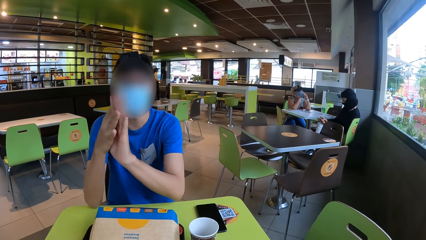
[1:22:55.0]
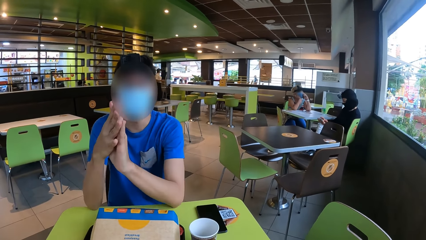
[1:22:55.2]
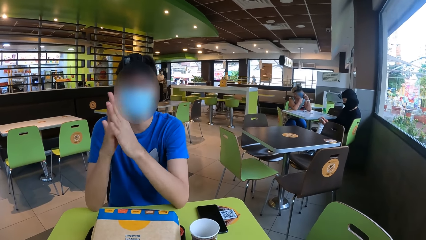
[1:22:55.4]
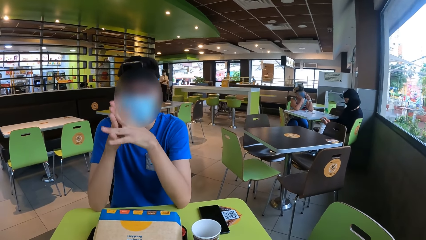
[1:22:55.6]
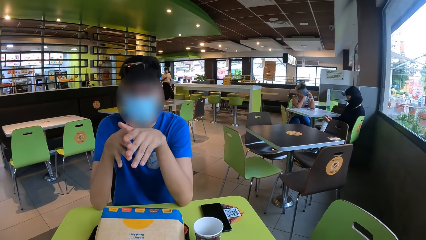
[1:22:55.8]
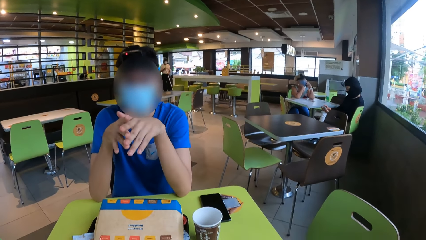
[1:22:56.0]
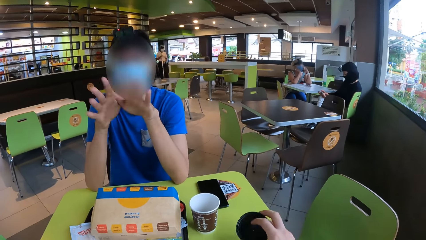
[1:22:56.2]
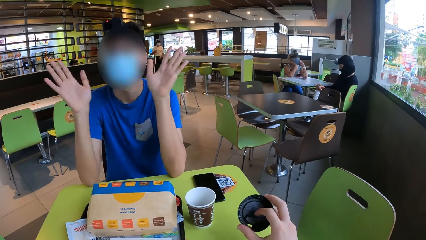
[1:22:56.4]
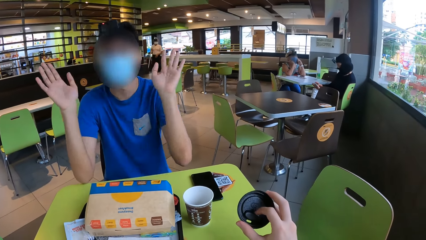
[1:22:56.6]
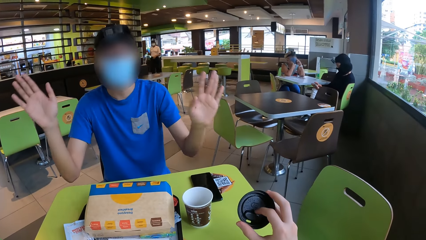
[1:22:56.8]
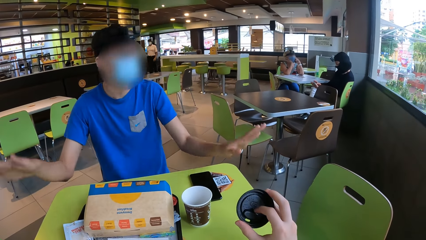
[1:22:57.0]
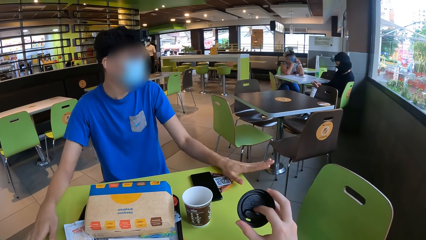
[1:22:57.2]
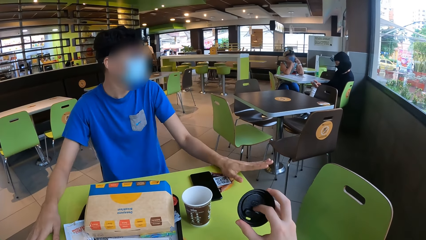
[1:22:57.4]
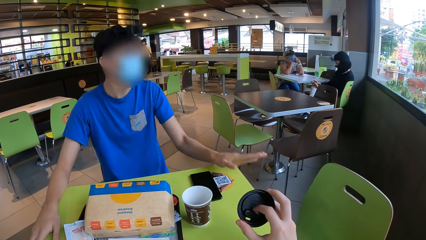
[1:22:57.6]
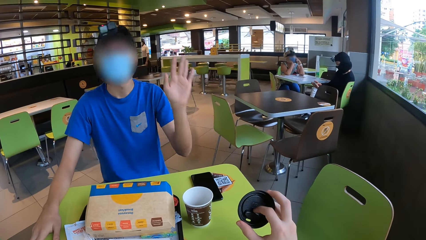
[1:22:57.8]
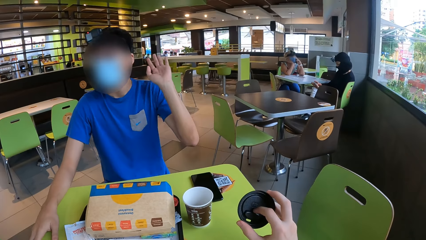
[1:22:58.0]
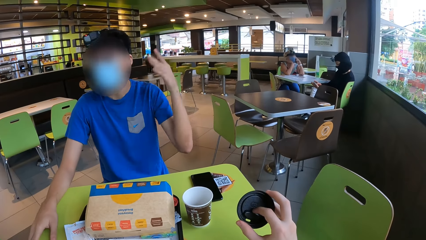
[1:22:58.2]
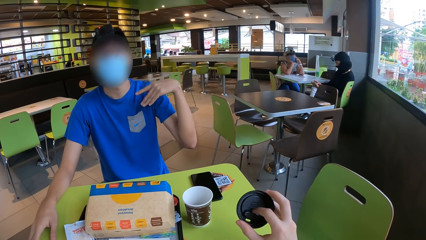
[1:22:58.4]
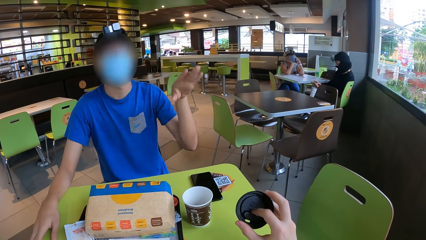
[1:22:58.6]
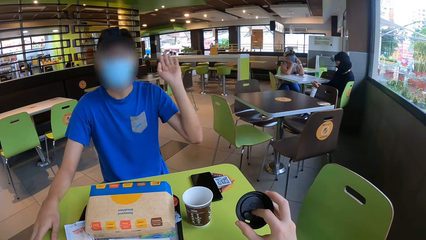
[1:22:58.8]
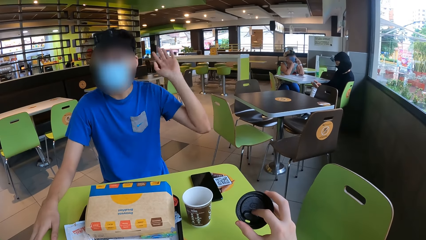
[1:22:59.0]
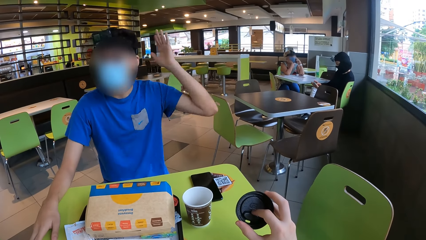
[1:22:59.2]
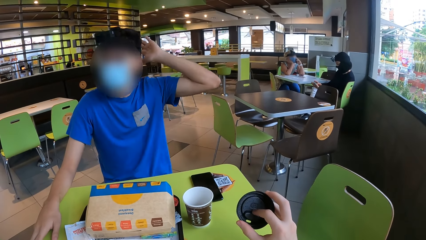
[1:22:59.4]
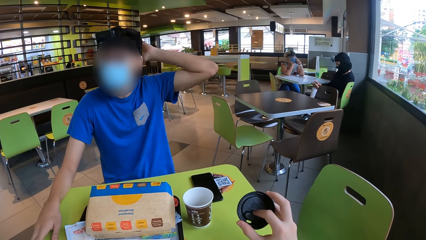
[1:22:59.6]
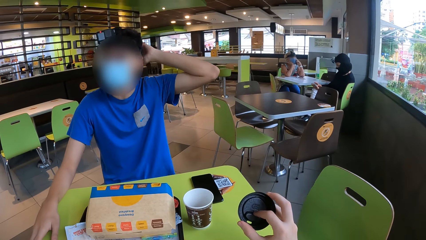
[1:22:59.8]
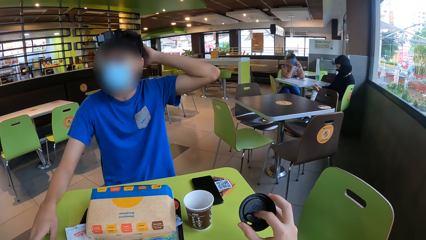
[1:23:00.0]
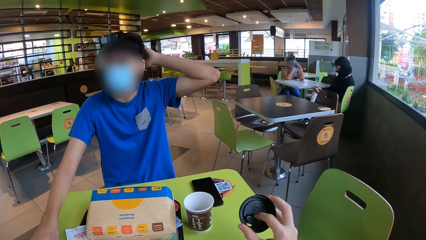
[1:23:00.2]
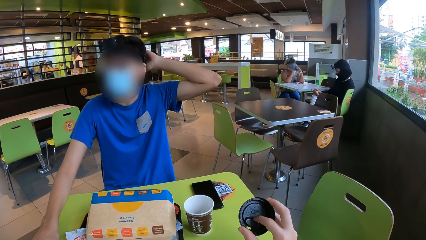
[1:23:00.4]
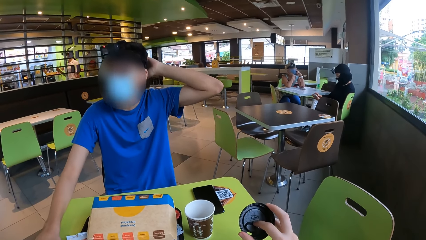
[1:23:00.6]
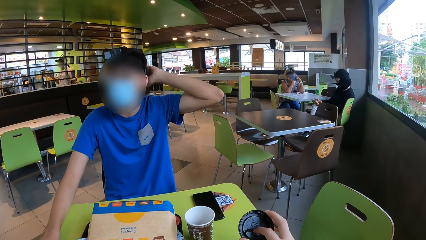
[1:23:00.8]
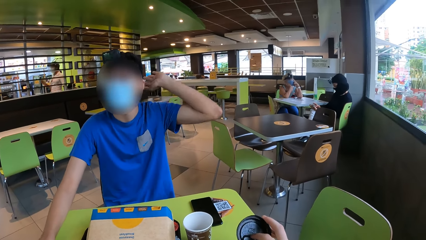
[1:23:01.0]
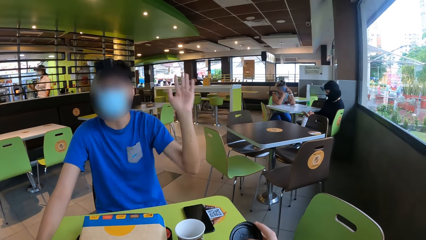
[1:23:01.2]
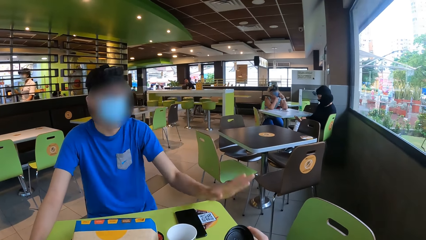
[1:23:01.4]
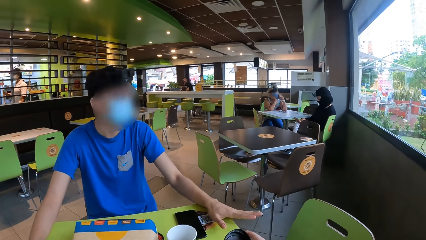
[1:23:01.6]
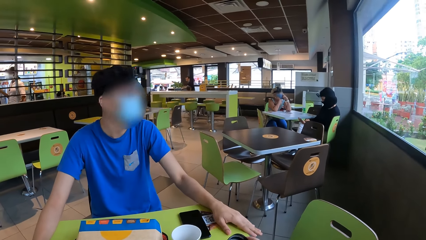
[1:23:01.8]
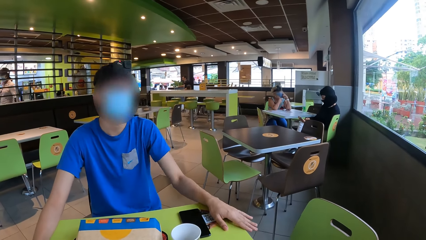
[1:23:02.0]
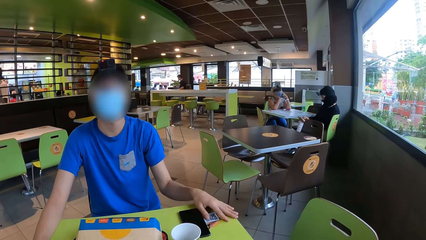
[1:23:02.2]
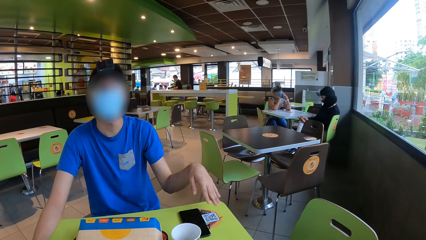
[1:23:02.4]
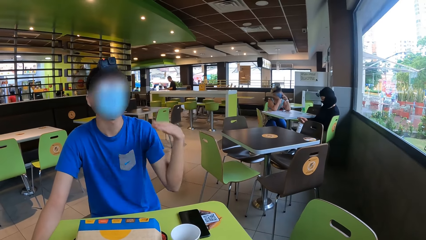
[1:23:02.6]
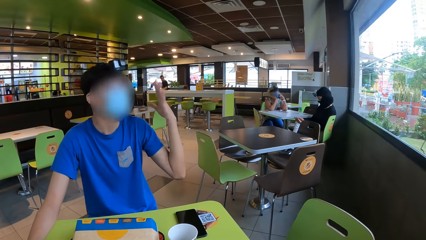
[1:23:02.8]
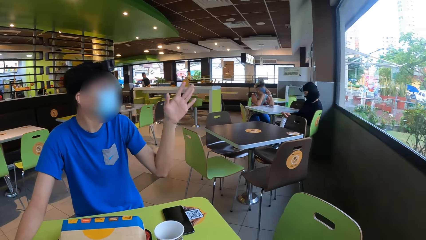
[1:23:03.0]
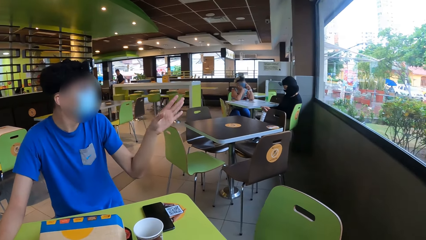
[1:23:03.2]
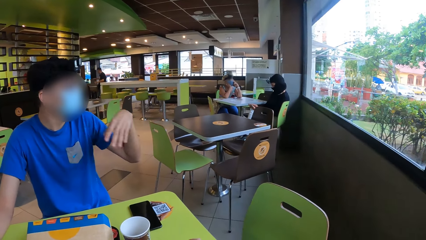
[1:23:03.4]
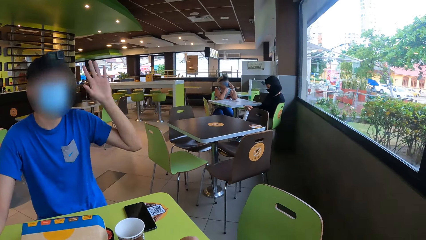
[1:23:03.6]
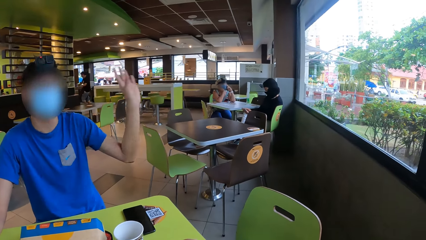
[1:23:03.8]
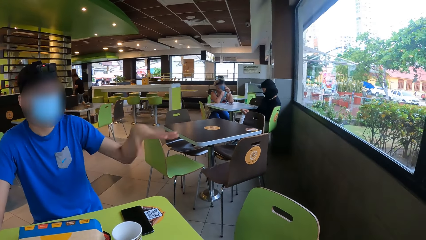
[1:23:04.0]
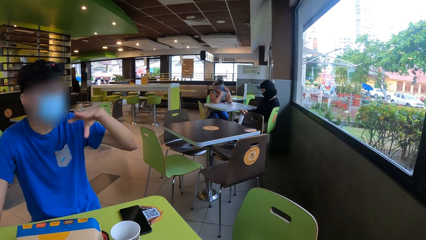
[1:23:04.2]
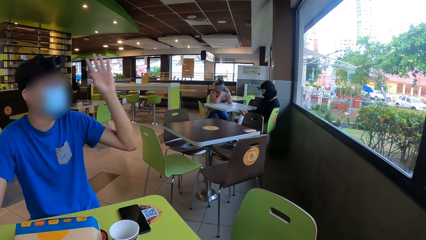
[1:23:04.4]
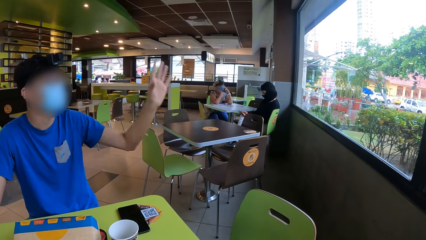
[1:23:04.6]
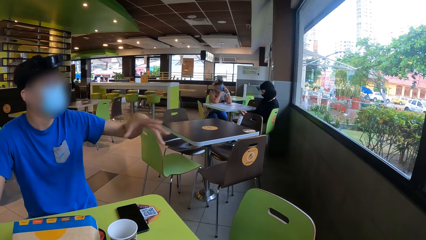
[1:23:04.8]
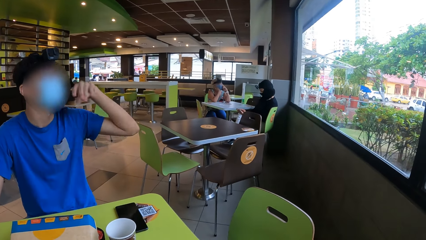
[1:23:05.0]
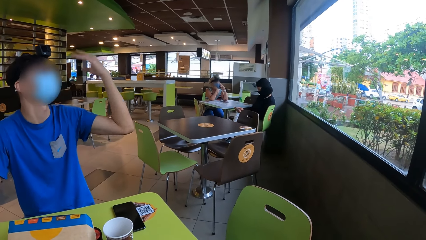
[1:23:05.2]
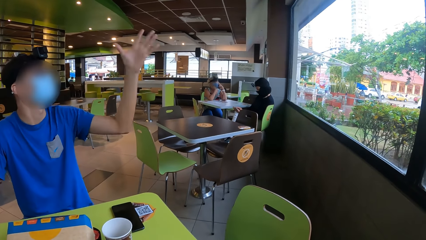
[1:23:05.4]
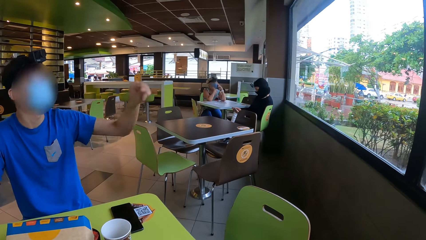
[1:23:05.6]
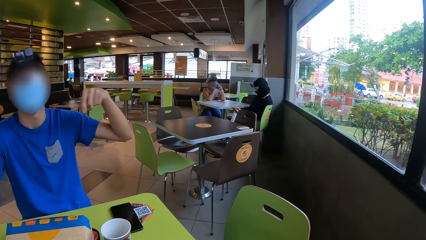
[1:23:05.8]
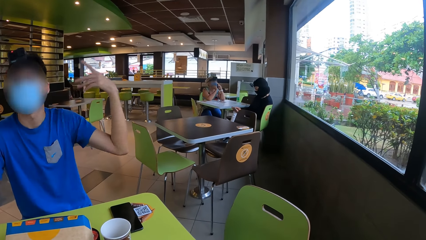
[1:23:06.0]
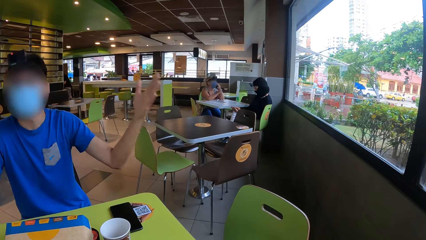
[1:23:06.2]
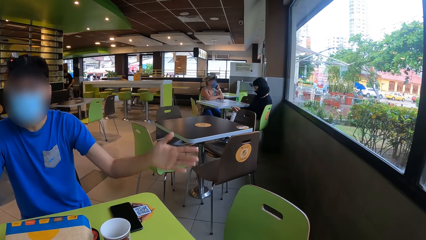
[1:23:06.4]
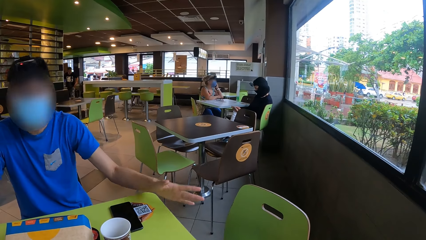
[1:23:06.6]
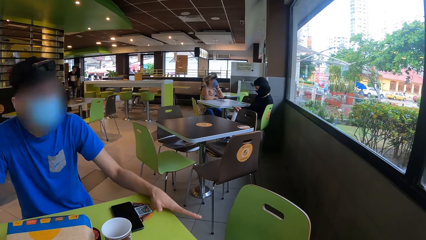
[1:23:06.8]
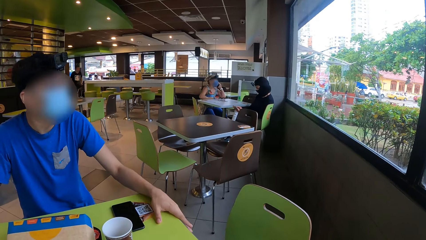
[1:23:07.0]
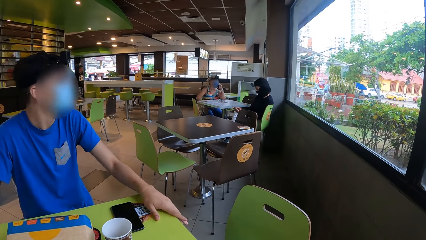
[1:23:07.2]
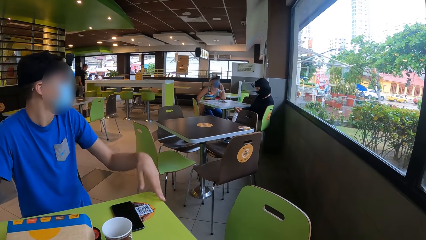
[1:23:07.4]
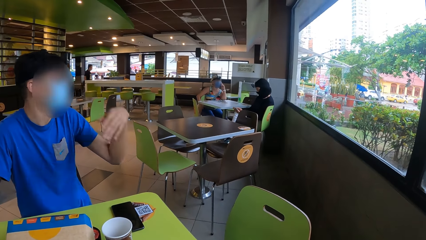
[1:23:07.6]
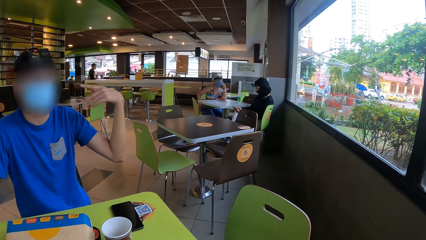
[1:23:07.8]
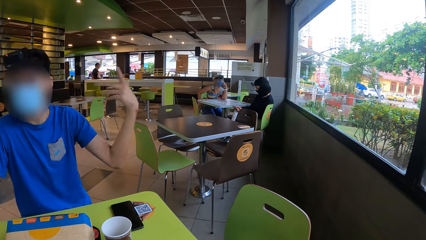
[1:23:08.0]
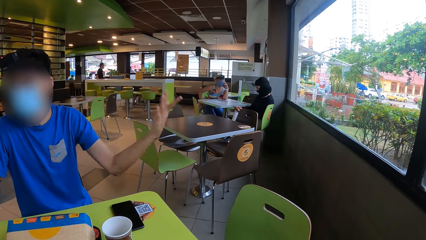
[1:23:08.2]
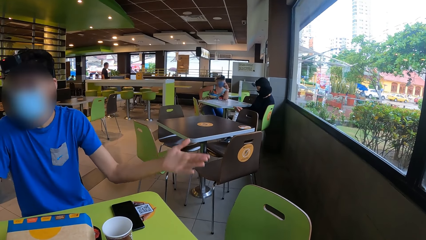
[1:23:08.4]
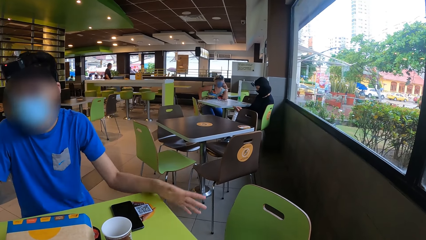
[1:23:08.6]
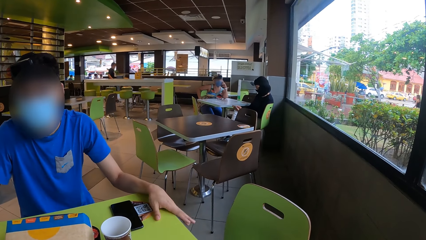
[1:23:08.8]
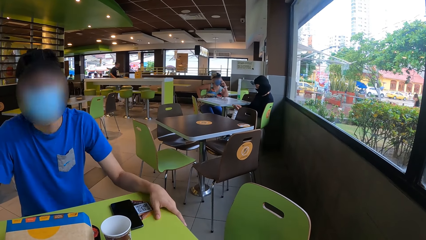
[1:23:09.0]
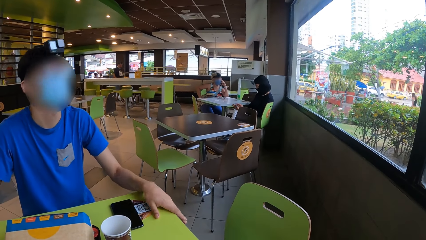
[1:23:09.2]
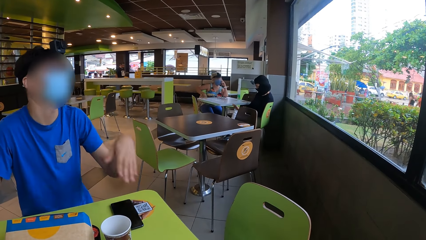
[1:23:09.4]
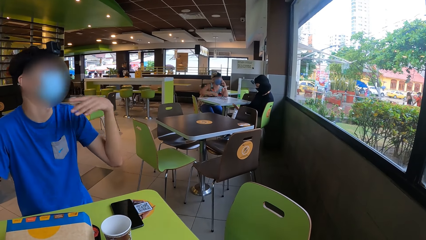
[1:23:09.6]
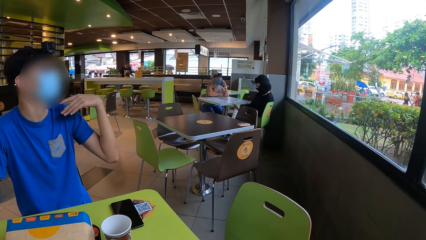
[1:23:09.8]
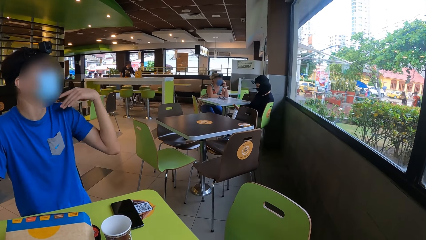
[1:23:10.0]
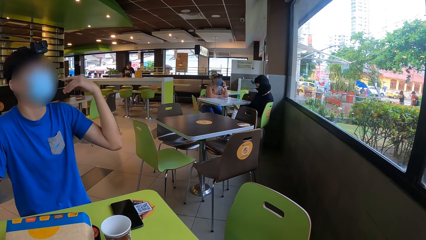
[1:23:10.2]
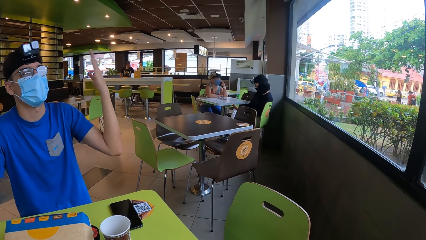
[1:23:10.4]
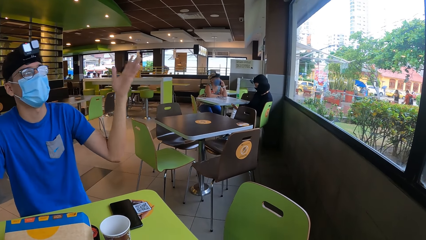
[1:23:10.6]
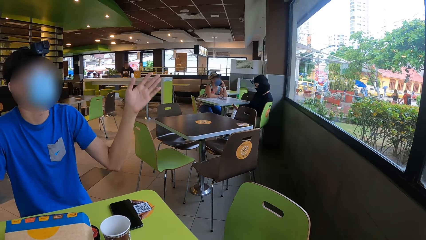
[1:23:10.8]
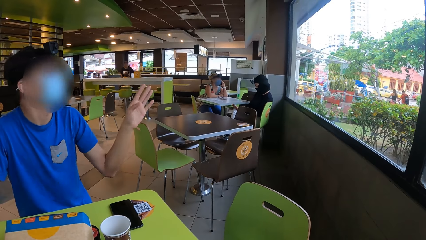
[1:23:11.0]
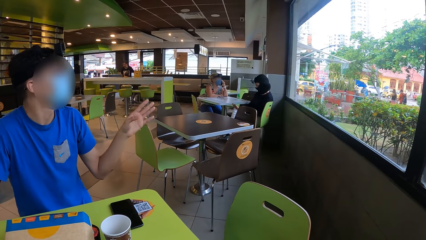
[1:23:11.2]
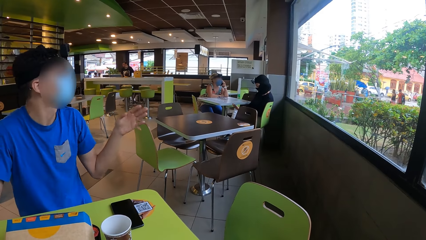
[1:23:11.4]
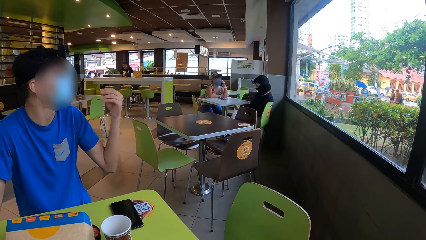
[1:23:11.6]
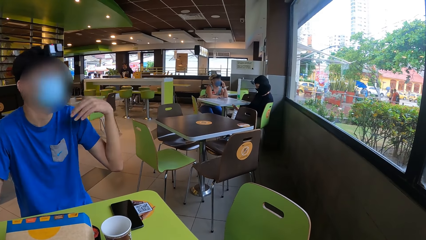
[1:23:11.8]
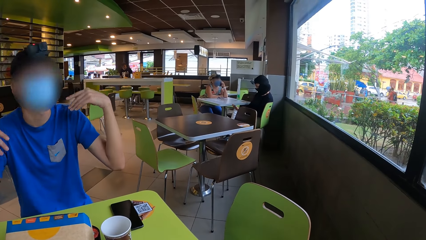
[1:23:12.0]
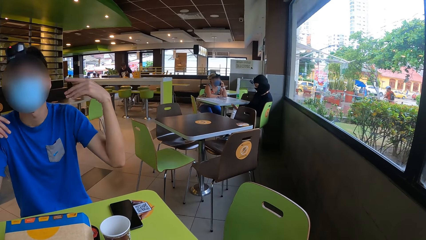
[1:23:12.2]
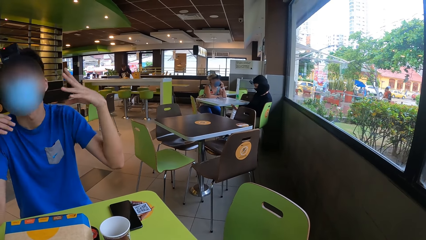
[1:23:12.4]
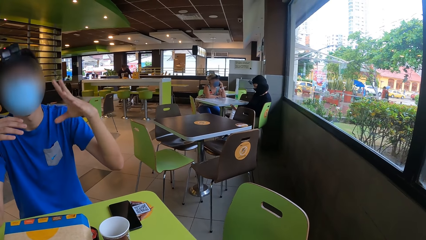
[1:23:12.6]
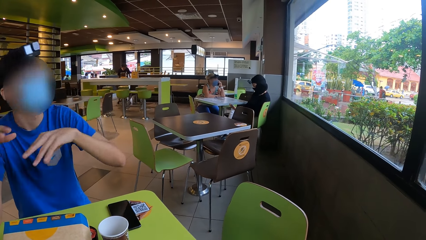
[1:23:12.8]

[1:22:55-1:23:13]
The camera wearer lifts the lid.
